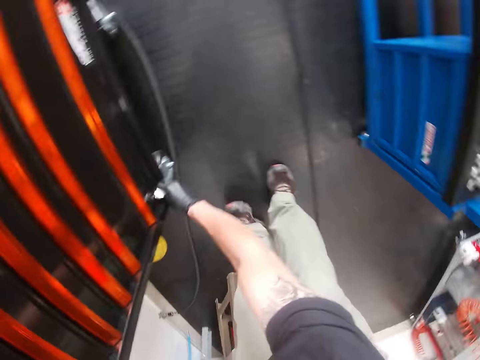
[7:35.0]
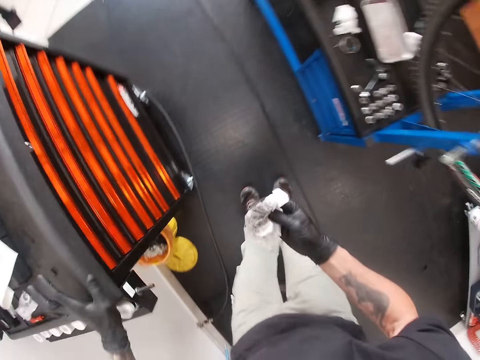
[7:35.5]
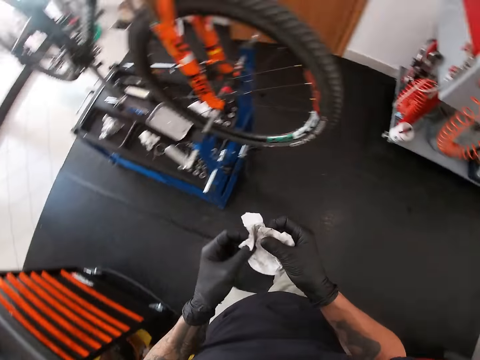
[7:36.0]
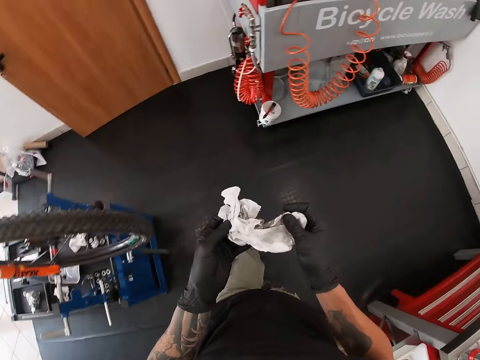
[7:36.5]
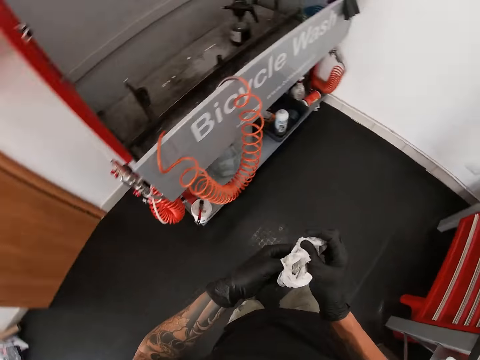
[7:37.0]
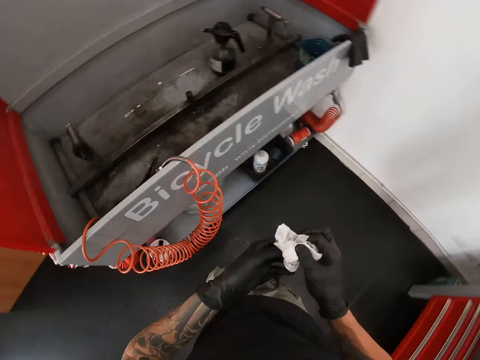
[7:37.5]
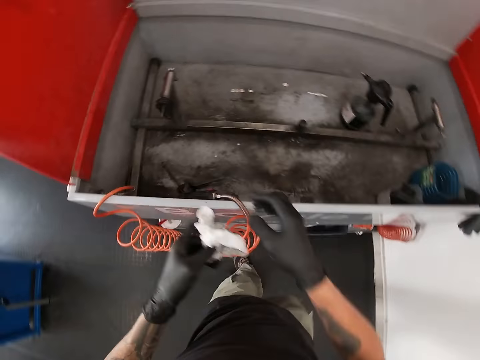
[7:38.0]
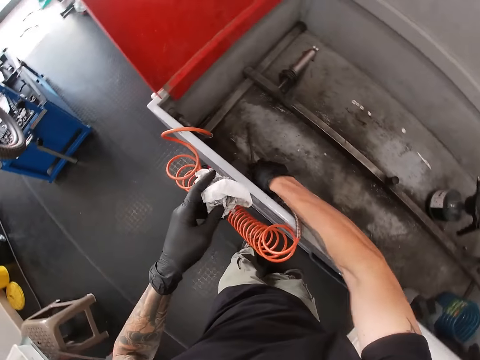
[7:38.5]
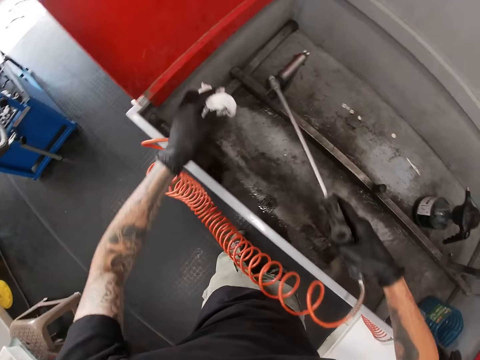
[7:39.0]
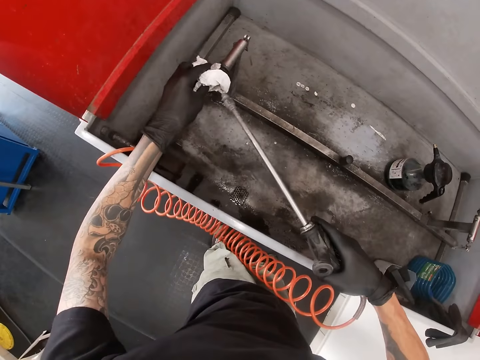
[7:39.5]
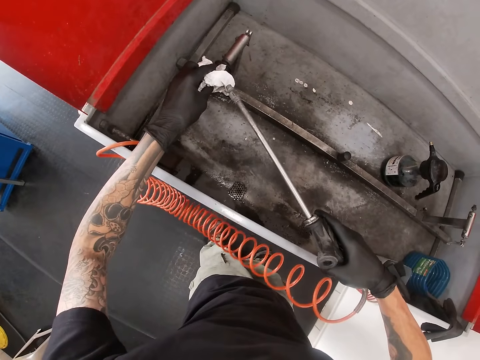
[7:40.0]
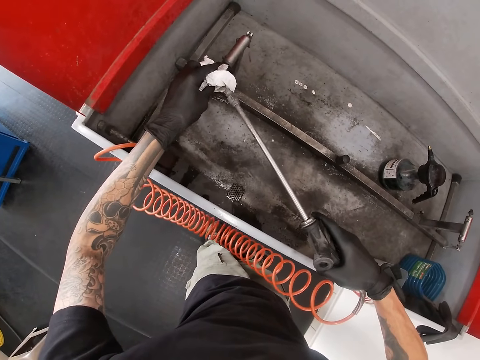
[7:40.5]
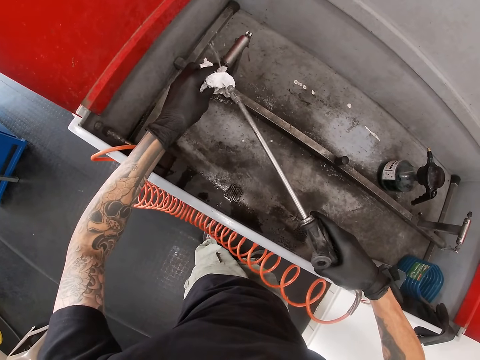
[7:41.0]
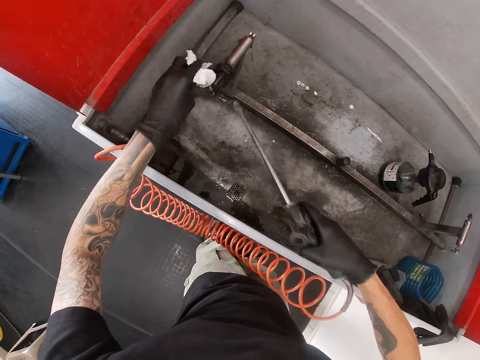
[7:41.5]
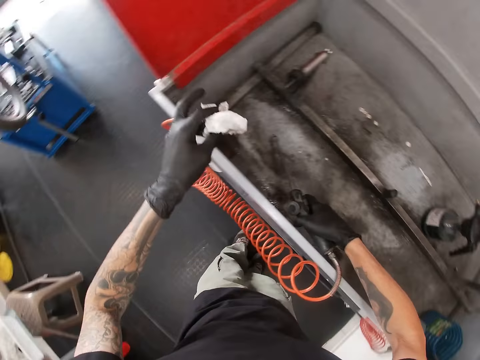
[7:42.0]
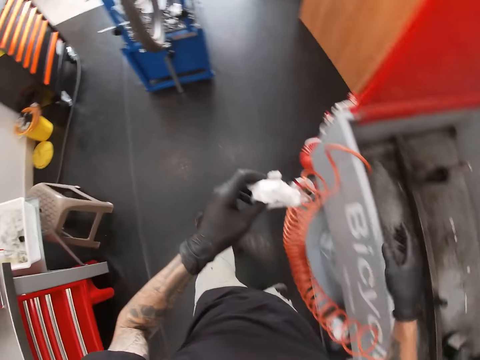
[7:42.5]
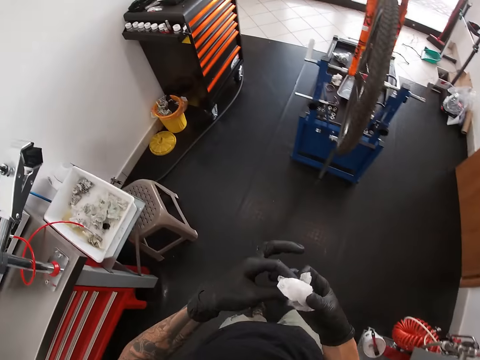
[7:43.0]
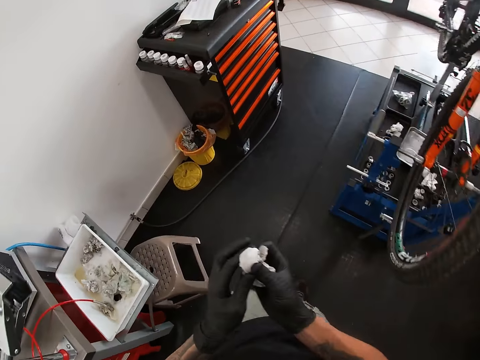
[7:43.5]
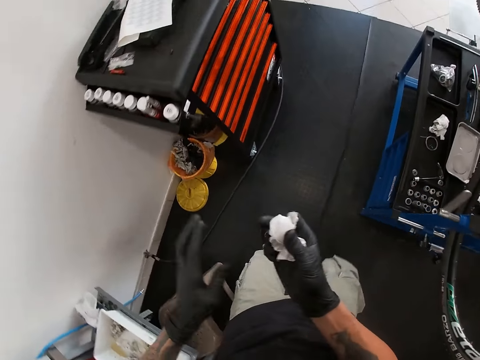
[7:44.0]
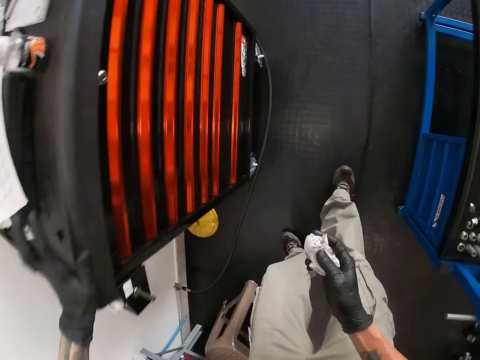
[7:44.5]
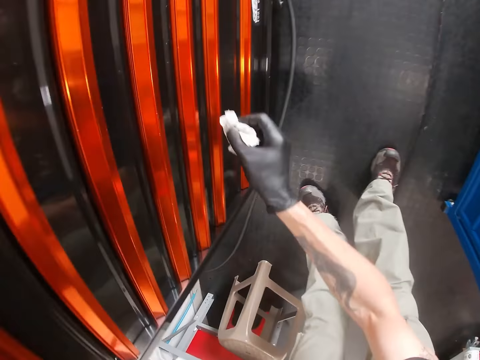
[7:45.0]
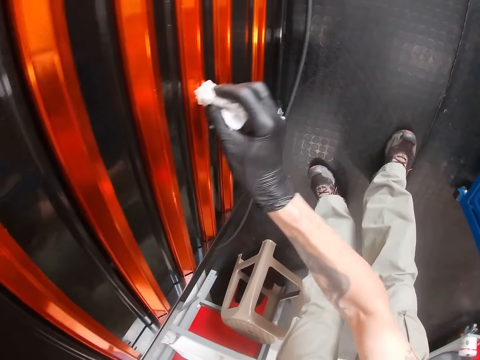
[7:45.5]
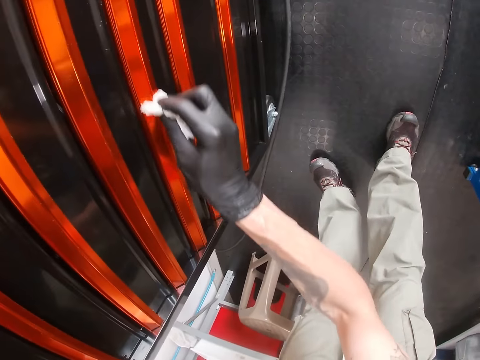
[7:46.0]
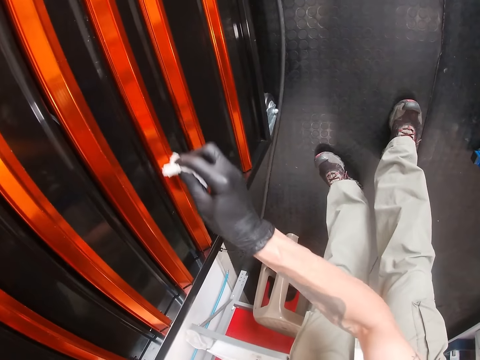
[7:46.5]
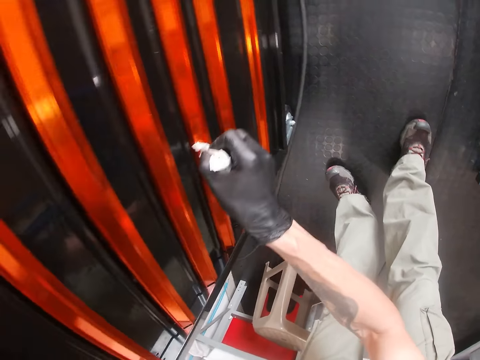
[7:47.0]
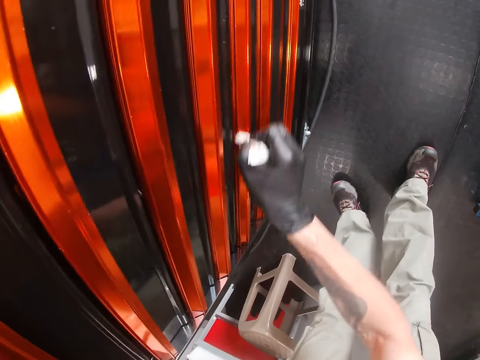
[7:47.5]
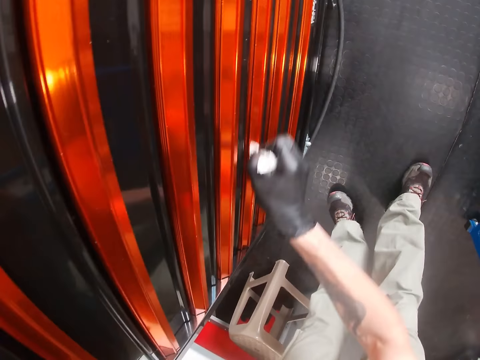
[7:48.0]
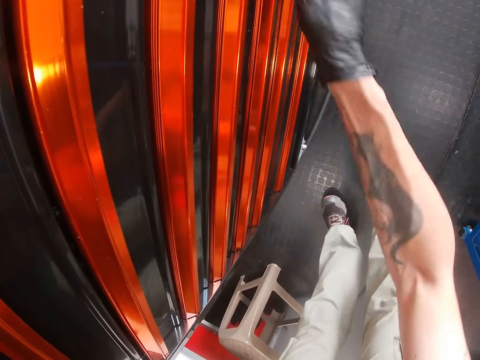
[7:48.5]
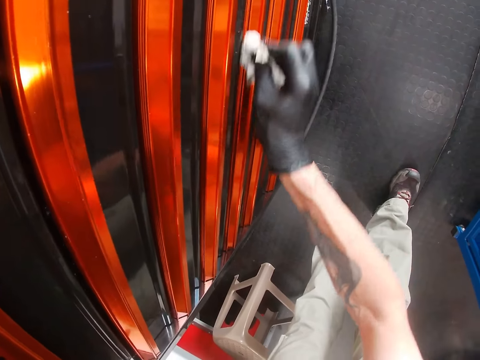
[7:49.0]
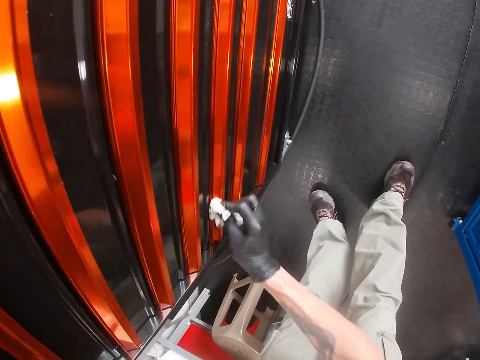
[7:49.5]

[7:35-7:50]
The camera wearer unfolds a tissue. He walks to a sink. He picks up a water pipe with his right hand. He sprays water on the tissue paper. He drops the water hose in the sink. He takes the tissue paper to the table. He walks around. He cleans the table with the tissue.

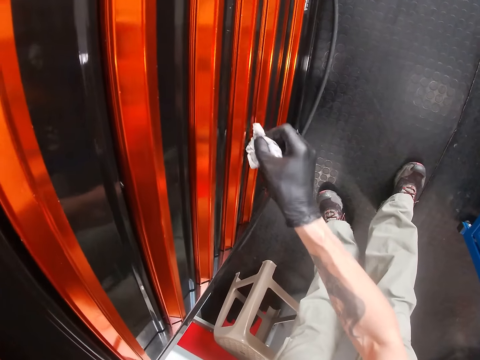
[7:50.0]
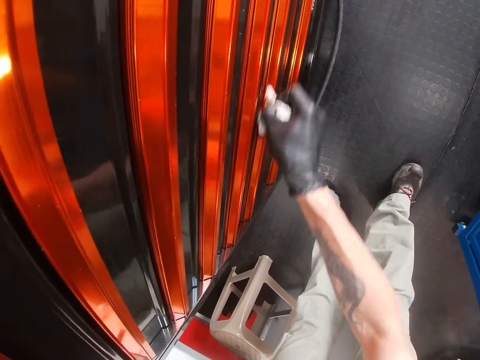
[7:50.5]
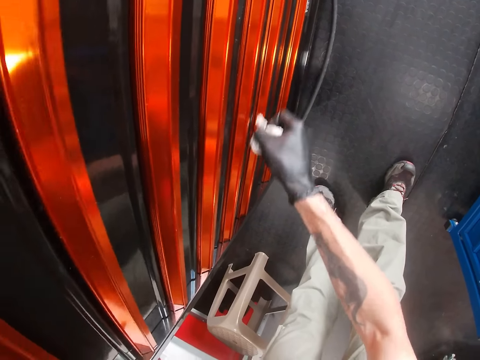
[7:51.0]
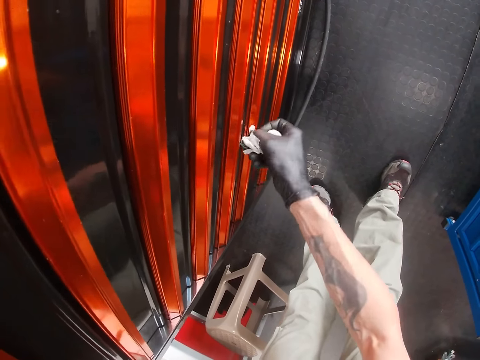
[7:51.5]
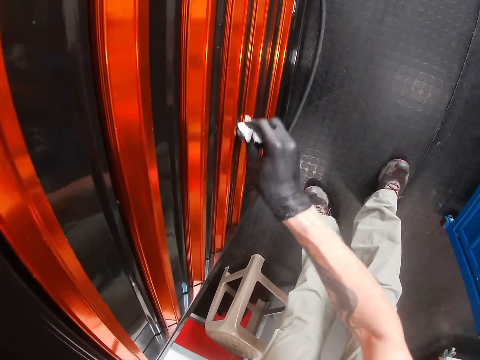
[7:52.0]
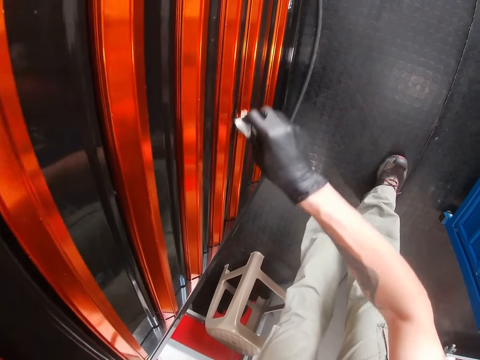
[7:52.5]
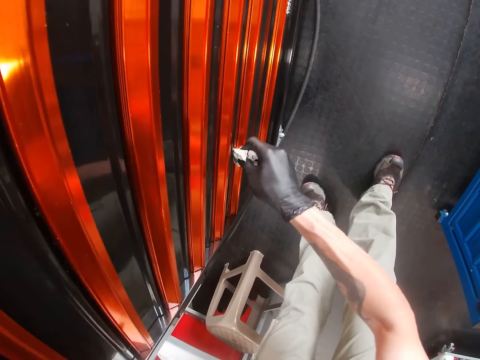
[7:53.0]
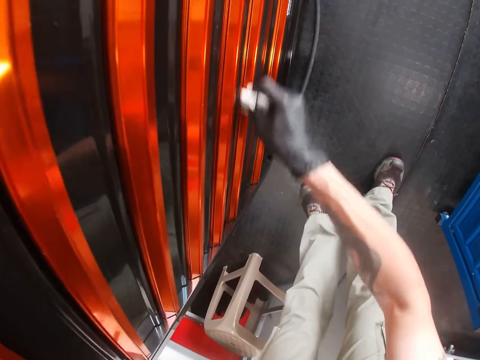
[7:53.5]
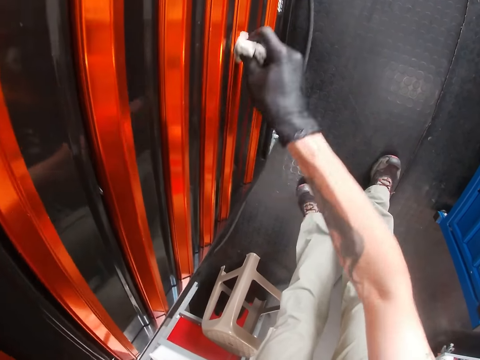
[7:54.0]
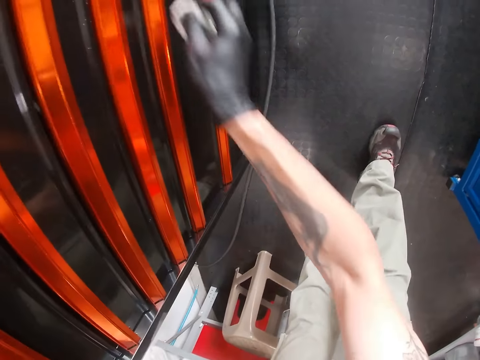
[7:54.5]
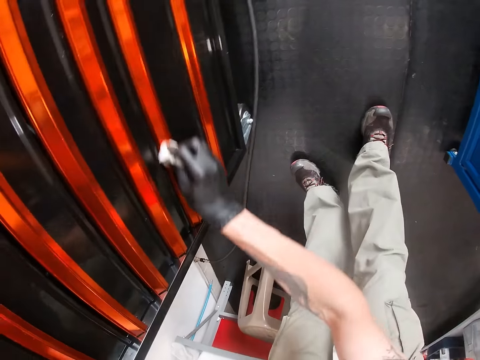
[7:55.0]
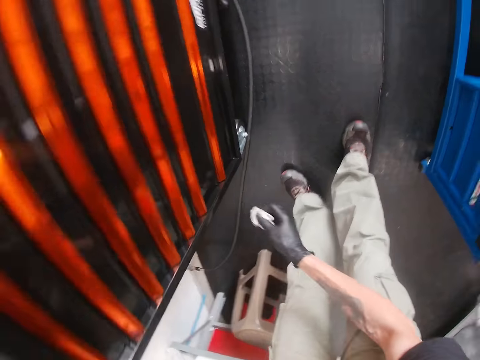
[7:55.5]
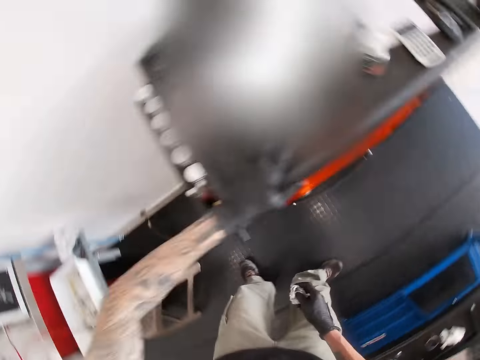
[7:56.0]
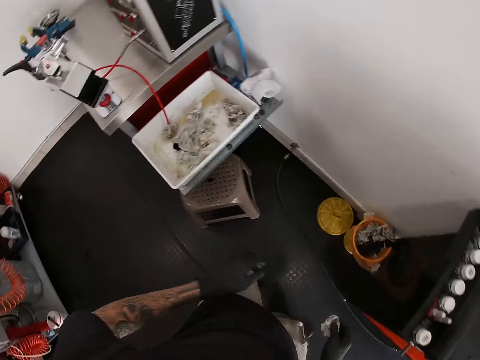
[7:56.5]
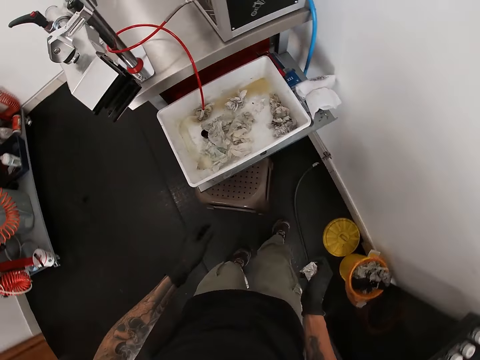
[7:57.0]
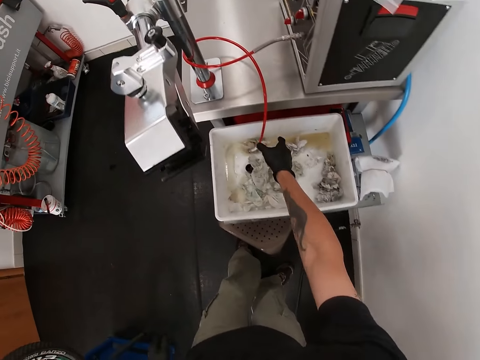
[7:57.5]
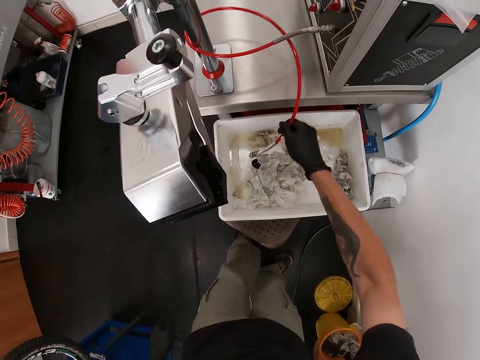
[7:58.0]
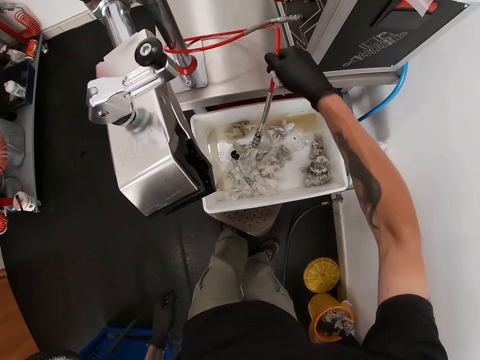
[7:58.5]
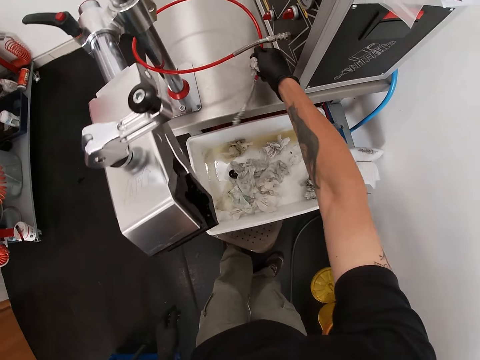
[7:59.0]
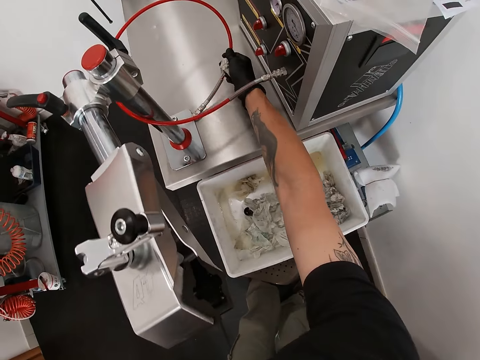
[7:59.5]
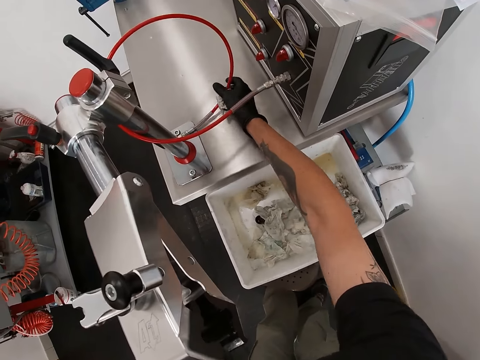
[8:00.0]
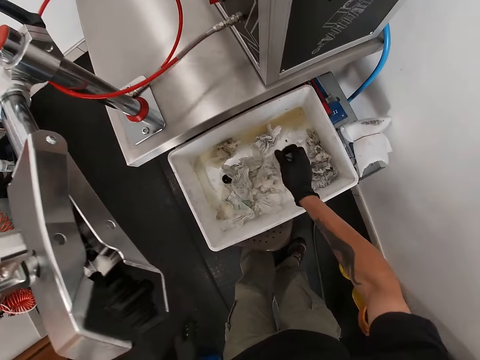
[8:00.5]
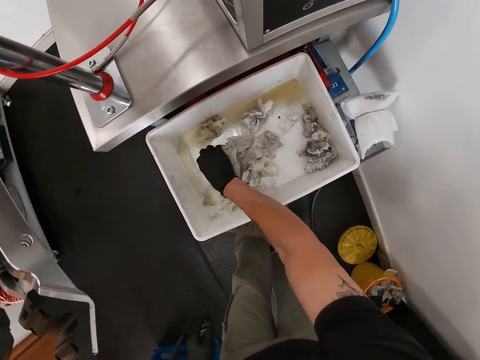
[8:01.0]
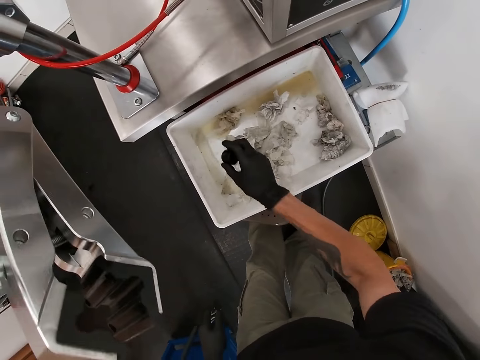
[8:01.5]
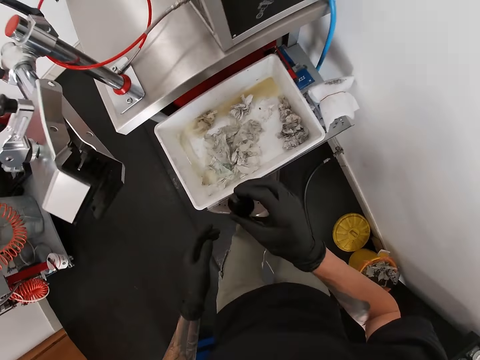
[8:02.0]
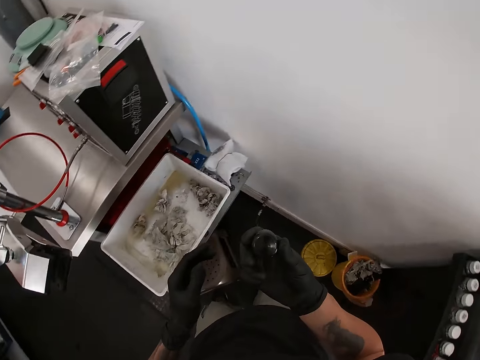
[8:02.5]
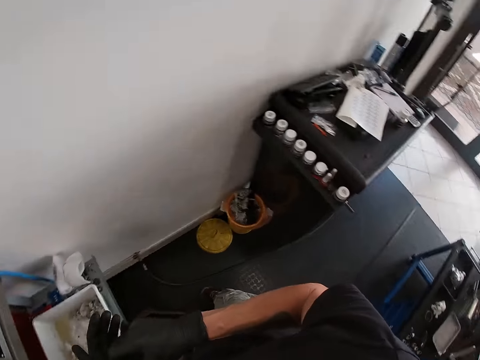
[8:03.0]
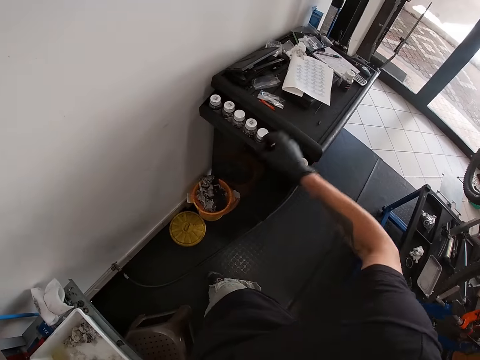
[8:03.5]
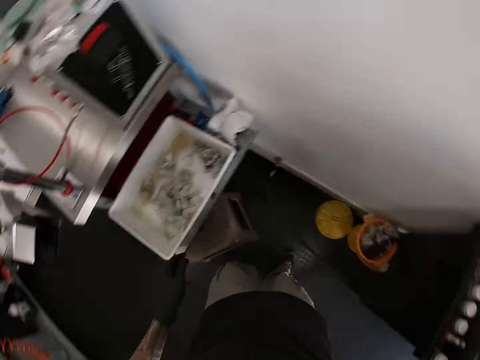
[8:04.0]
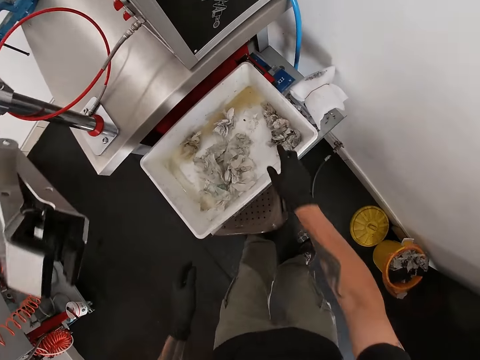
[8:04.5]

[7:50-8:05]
The camera wearer removes a water pipe from the bowl. He removes a valve or plastic from the bowl with his right hand. He looks at the plastic. He drops the valve on the table with his right hand.
